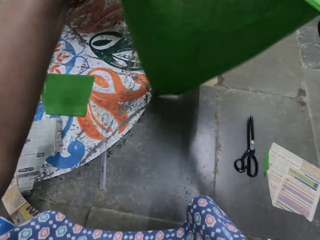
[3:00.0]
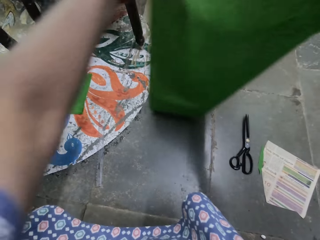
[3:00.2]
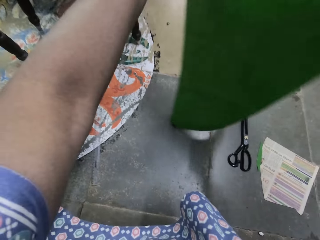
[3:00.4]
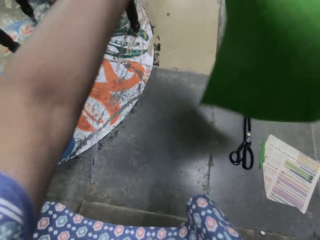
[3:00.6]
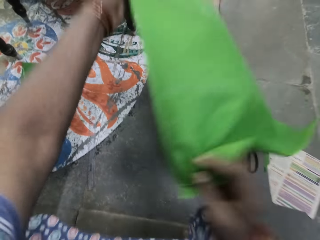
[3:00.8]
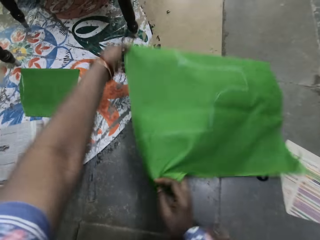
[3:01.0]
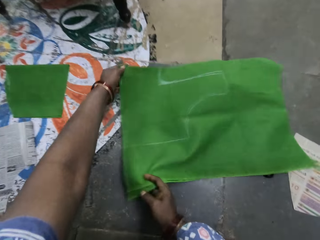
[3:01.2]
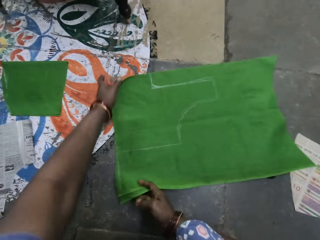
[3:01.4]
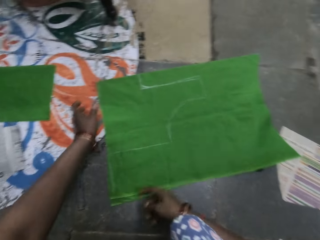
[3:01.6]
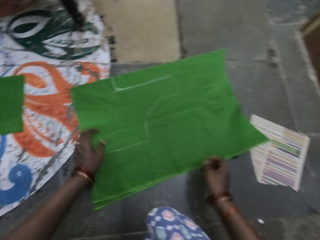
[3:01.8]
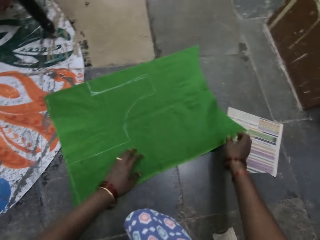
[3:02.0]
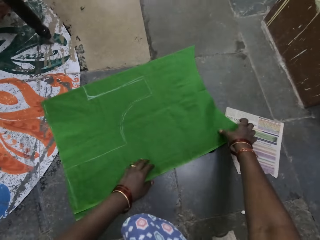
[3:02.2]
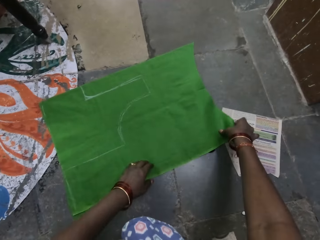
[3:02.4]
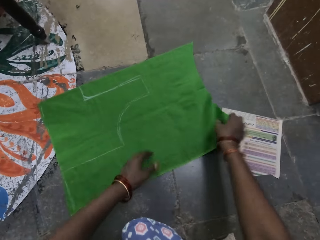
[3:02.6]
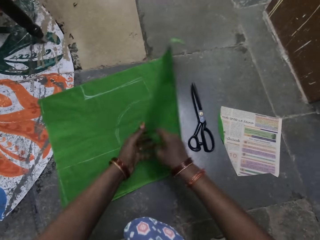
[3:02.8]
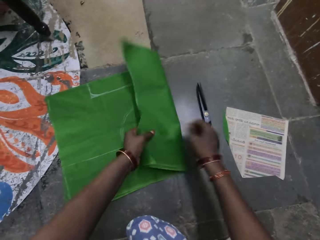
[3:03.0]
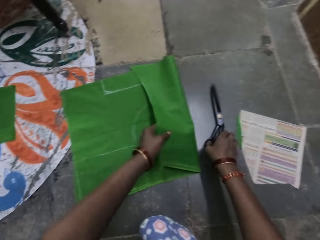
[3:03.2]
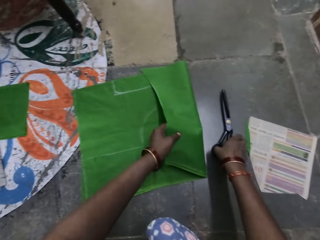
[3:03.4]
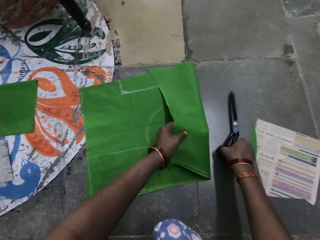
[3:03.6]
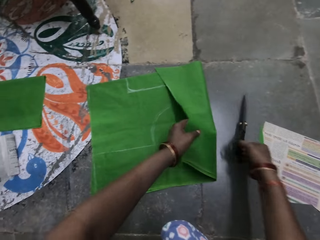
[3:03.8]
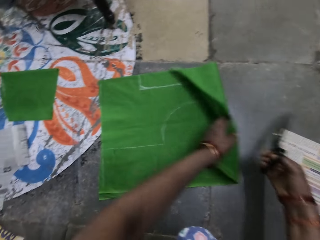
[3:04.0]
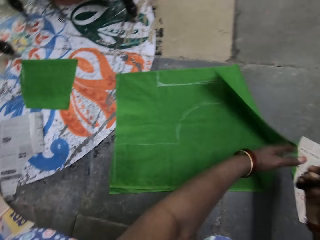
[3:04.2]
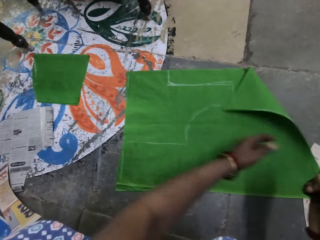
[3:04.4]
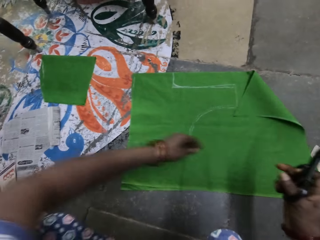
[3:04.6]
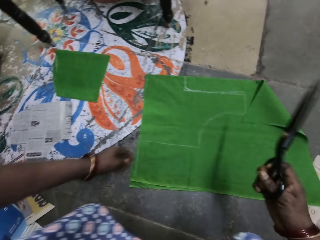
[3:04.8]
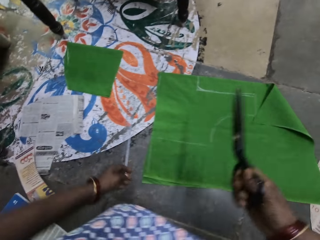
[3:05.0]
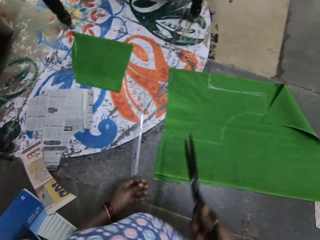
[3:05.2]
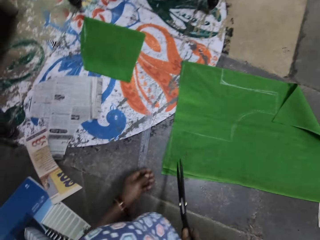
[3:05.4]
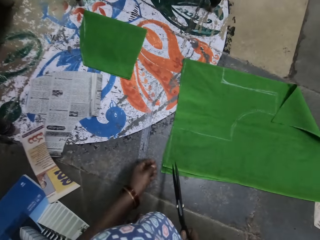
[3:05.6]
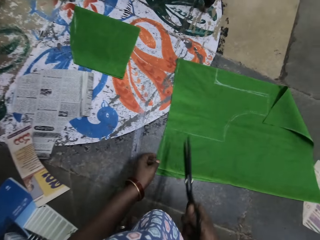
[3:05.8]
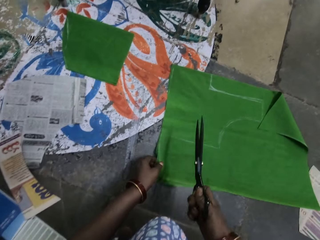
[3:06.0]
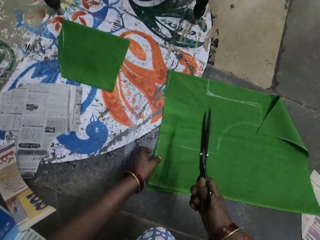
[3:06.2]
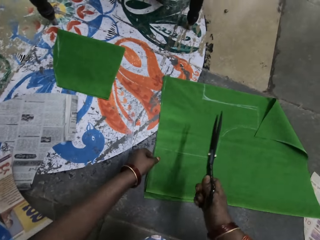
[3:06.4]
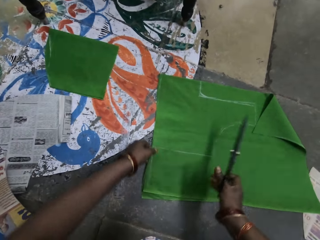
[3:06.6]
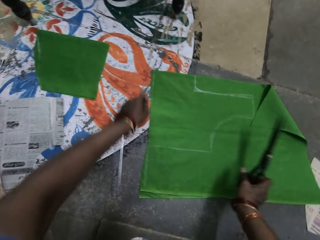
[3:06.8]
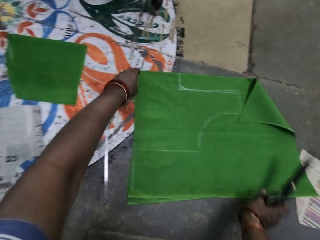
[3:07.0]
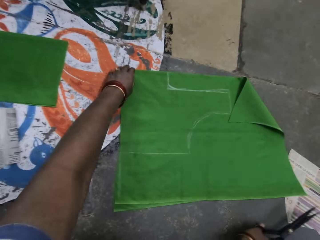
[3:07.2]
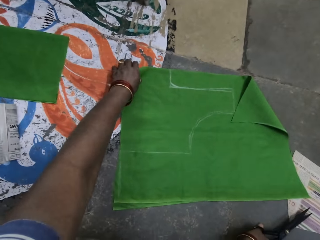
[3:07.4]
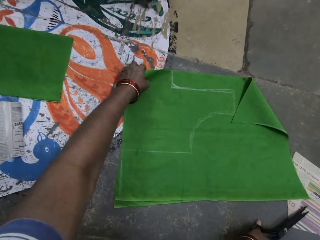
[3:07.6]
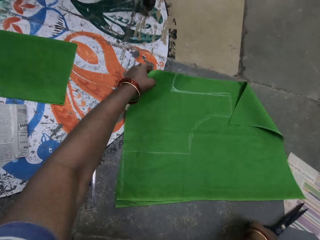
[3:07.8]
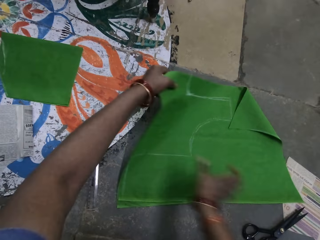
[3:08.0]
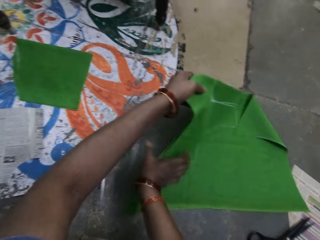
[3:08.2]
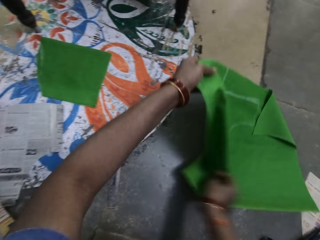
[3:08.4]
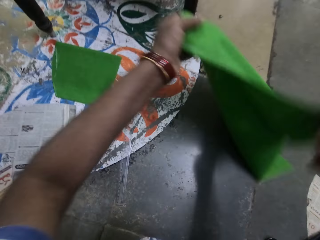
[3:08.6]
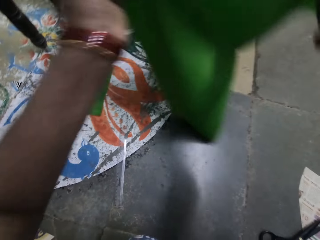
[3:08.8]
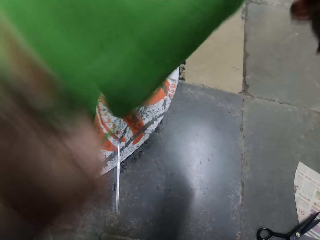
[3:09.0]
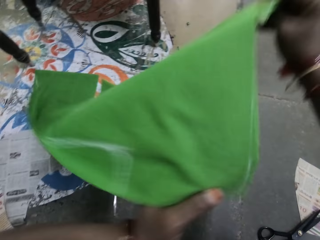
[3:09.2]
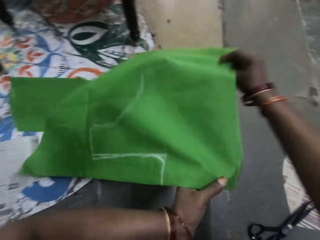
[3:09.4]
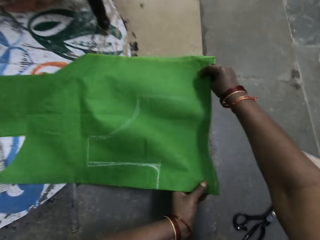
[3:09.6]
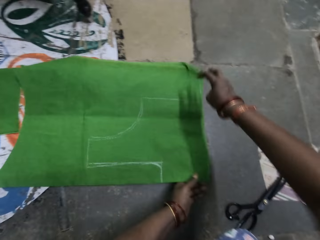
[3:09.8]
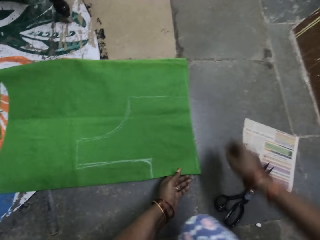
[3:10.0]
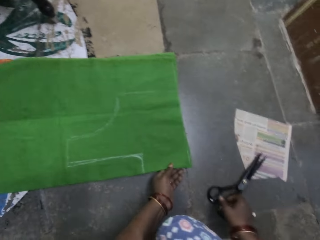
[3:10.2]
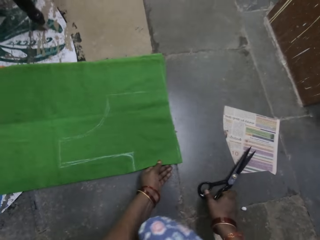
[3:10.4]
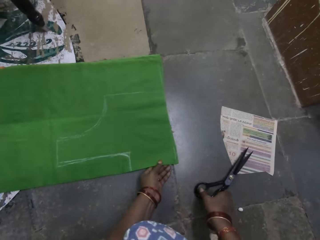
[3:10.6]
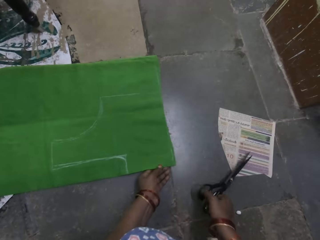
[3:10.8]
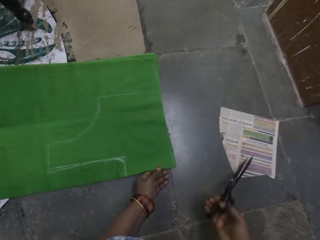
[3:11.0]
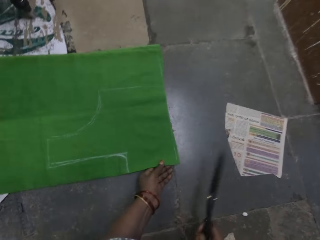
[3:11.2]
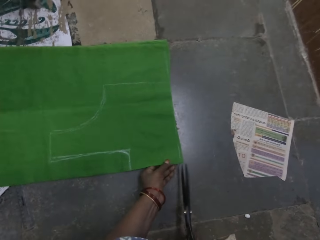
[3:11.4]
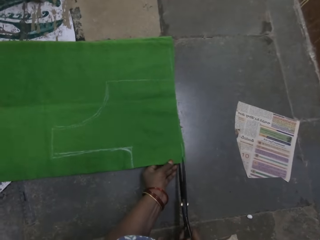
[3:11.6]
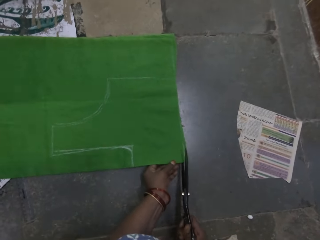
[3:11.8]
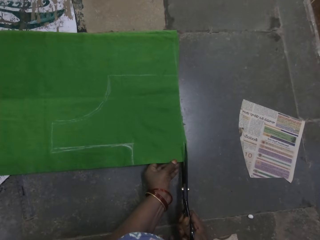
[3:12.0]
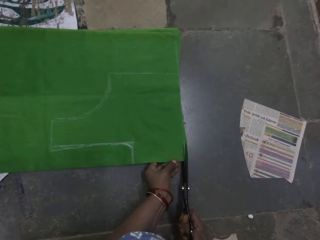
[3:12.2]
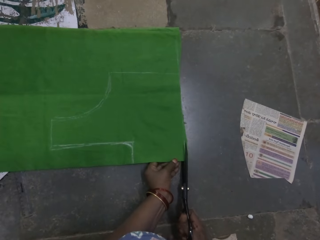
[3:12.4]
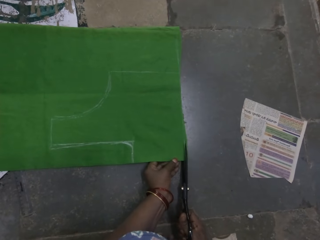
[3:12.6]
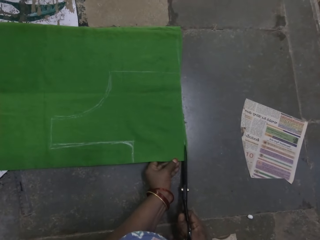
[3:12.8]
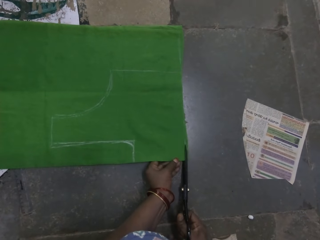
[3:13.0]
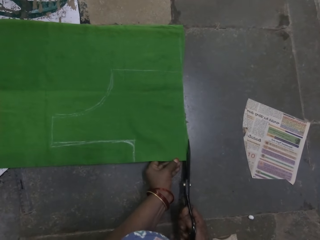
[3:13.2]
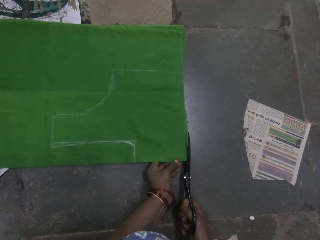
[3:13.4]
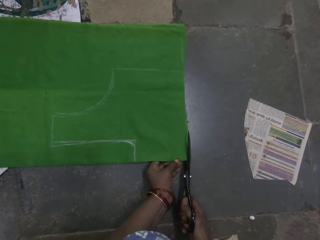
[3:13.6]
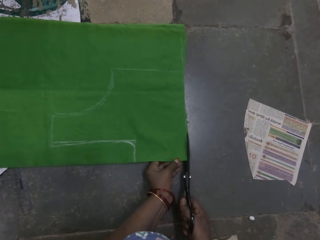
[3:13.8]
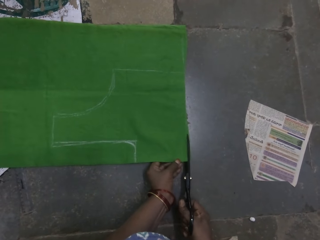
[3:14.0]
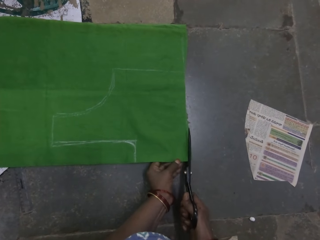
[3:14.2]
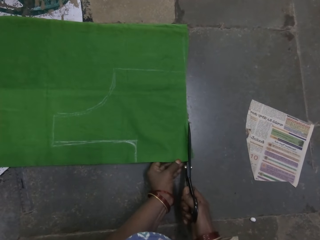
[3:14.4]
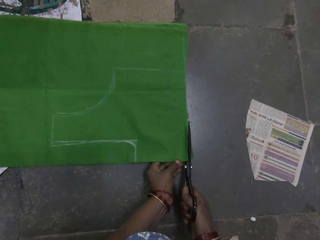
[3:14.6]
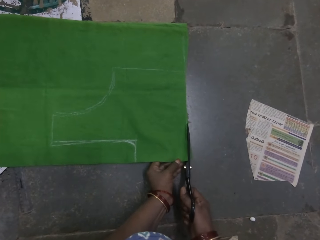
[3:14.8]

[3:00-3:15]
The camera wearer spreads the cloth on the ground. They drop the flower. They turn the cloth on the ground. They pick up the scissors on the ground. They turn the cloth on the ground. They hold the cloth on the ground. They check the cloth. They pick up the cloth on the ground. They put the scissors on the ground. They turn the cloth on the ground. They drop the cloth. They pick up the scissors on the ground. They cut the cloth with the scissors.

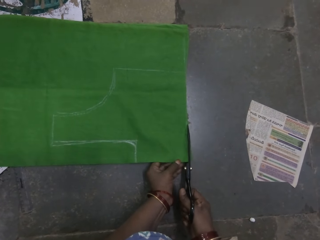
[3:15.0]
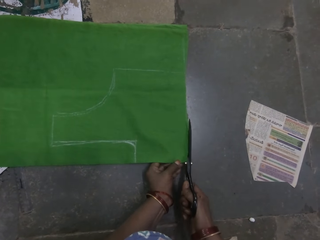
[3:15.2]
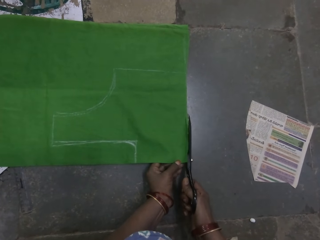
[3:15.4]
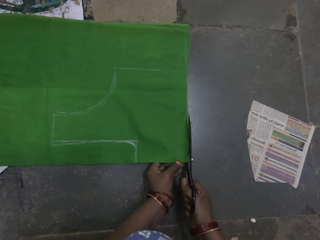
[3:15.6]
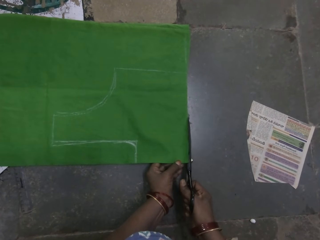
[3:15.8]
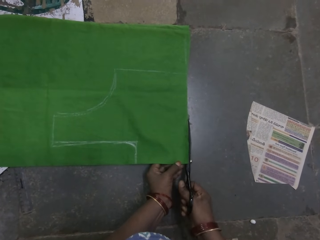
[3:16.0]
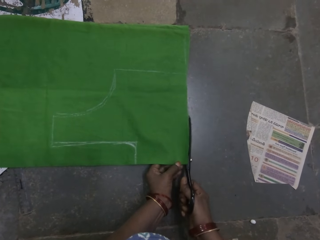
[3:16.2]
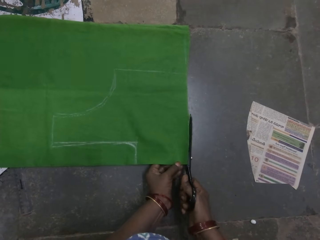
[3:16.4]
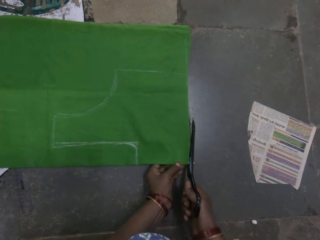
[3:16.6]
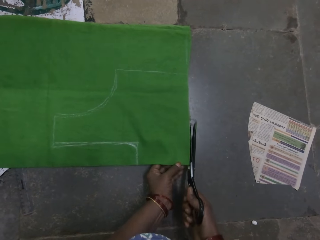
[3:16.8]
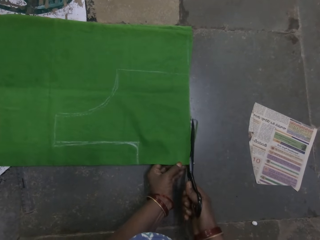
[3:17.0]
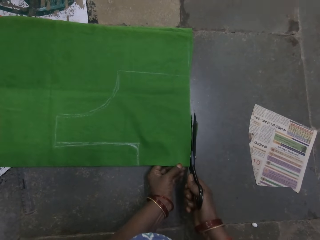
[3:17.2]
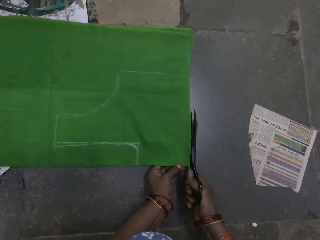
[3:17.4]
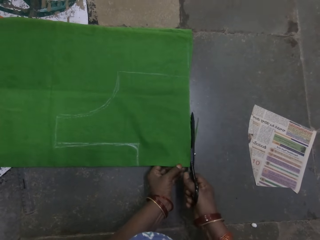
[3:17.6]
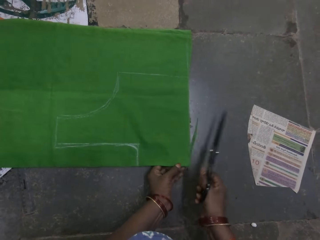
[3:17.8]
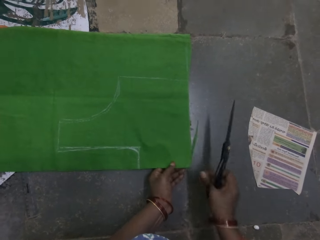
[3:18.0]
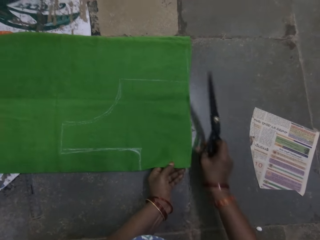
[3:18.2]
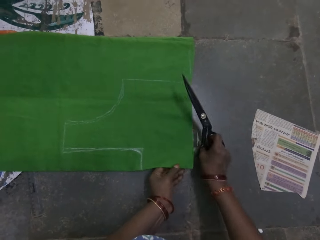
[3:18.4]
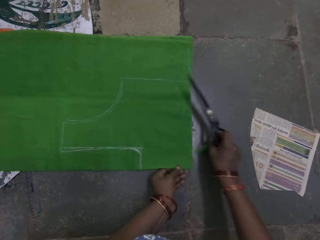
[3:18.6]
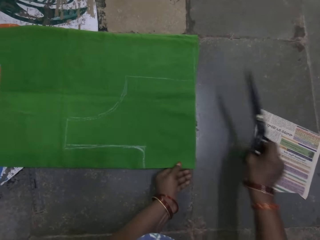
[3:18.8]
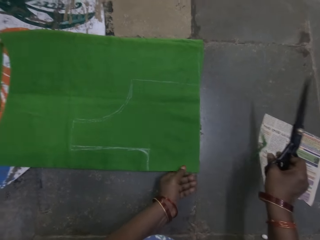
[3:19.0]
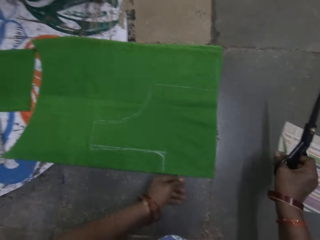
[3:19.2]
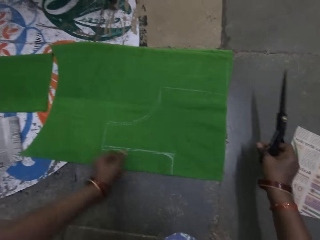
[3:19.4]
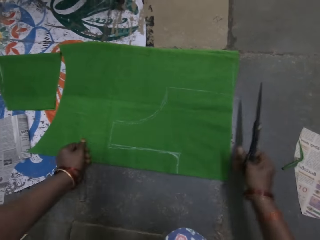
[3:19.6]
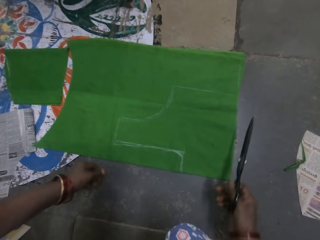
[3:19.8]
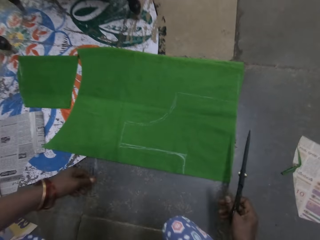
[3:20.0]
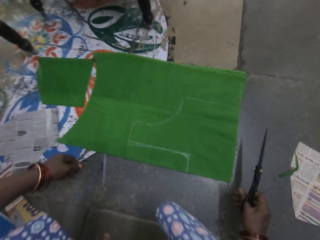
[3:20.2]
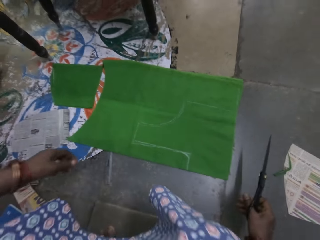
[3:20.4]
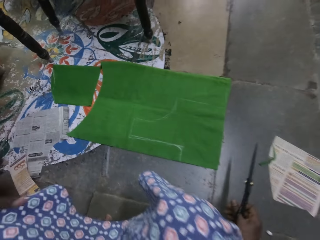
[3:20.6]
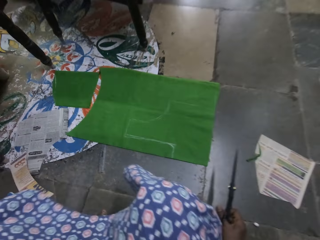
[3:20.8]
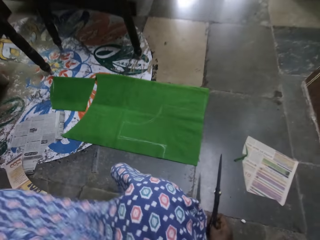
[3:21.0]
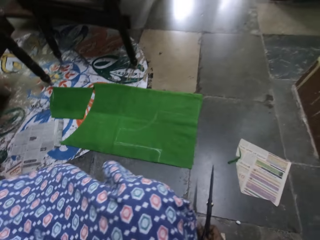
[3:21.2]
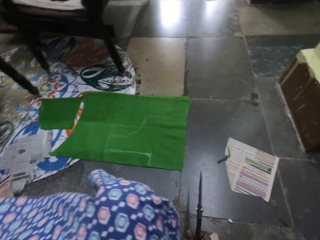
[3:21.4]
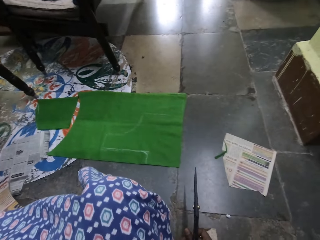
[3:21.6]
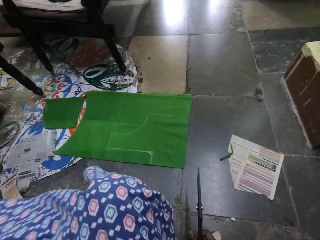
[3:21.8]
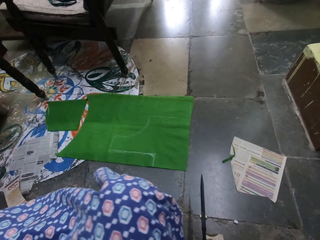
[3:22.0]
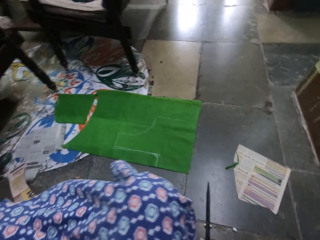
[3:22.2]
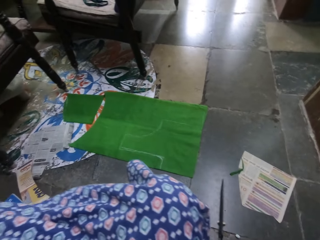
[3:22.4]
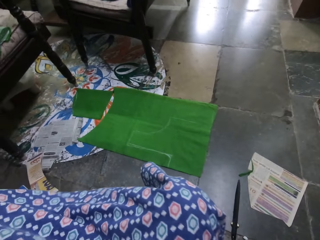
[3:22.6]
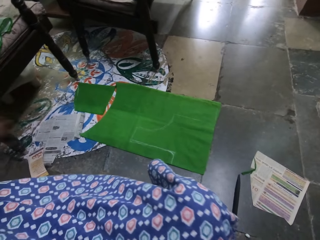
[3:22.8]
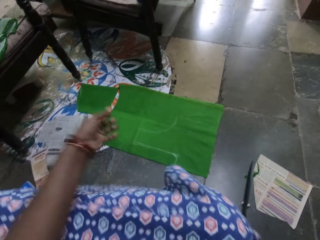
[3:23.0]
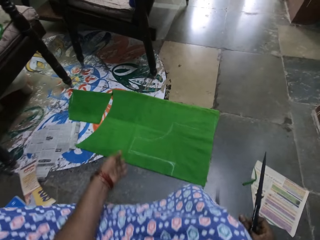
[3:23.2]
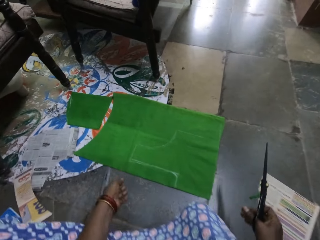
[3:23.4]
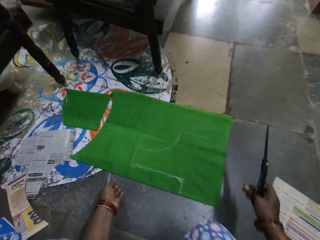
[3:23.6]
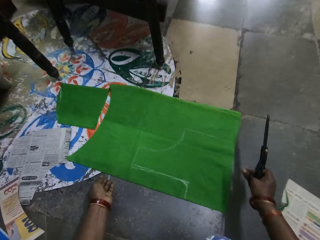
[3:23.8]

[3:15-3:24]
The camera wearer moves a piece of cloth on the ground. They move around. They look around.
